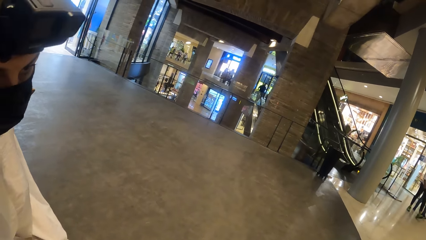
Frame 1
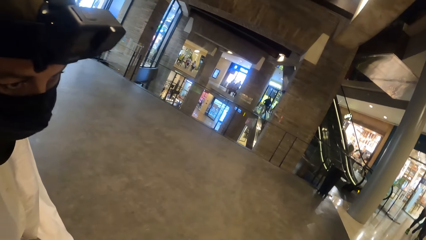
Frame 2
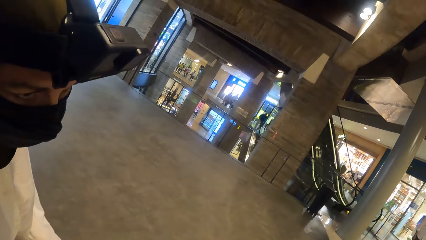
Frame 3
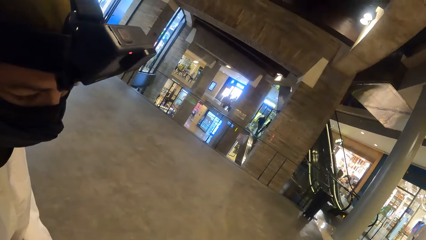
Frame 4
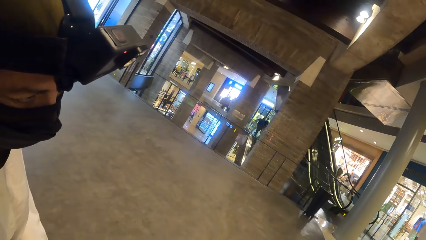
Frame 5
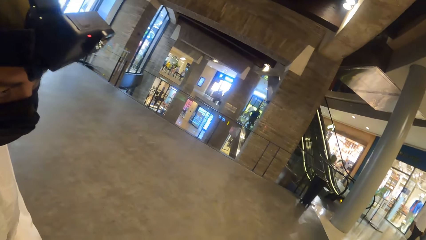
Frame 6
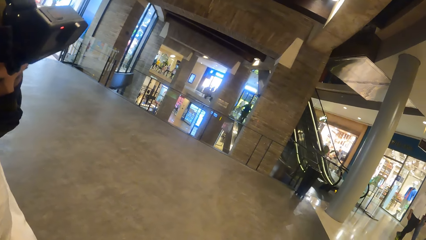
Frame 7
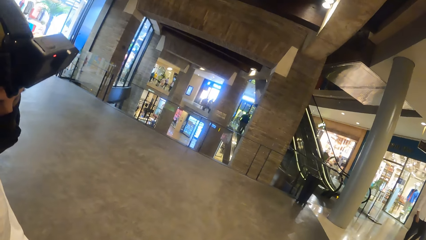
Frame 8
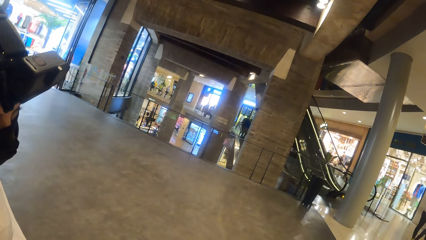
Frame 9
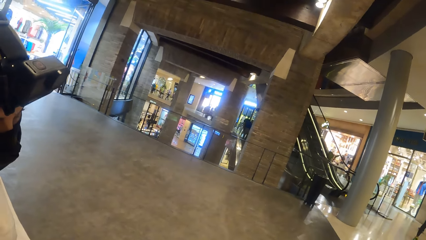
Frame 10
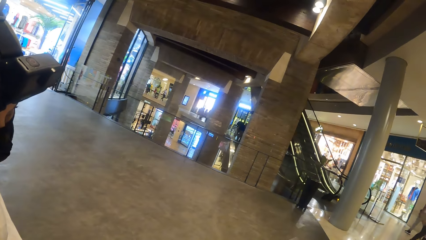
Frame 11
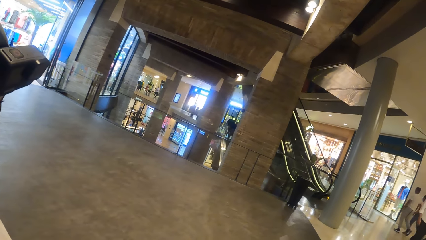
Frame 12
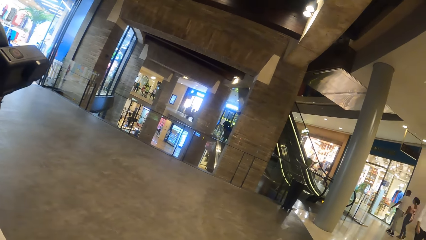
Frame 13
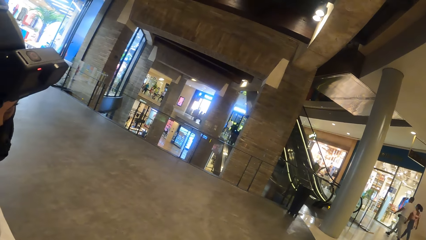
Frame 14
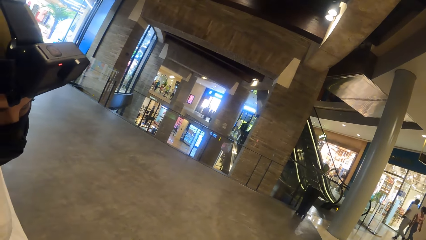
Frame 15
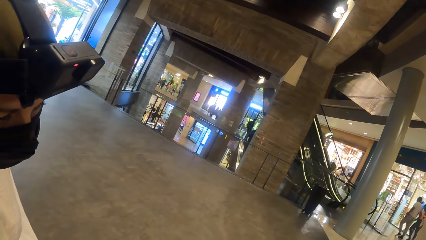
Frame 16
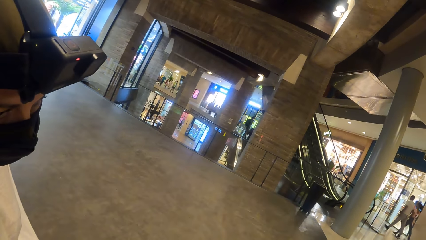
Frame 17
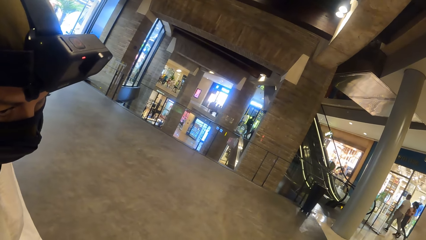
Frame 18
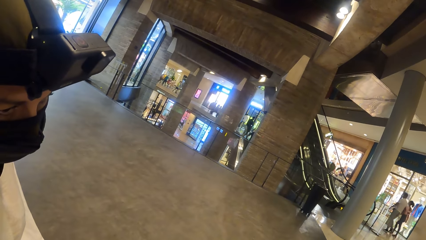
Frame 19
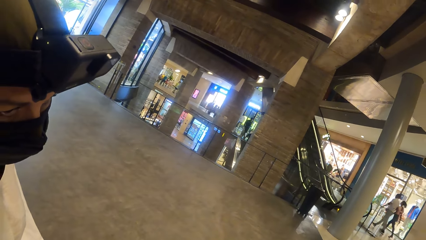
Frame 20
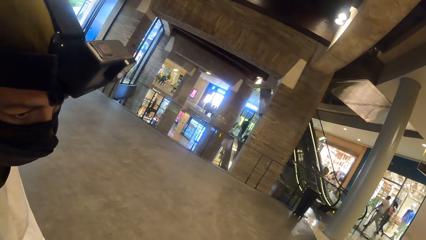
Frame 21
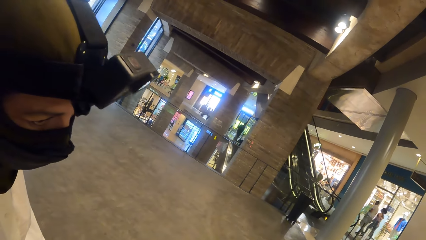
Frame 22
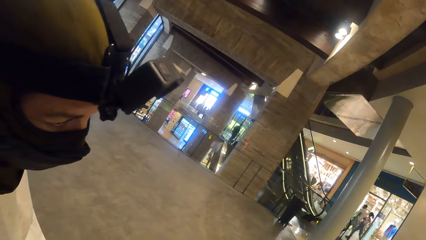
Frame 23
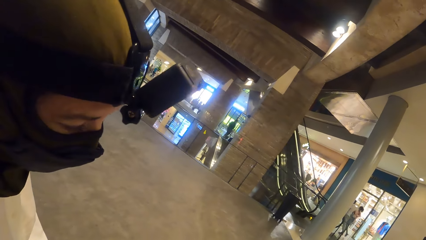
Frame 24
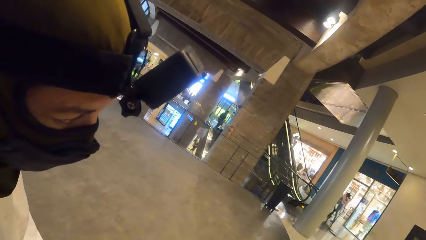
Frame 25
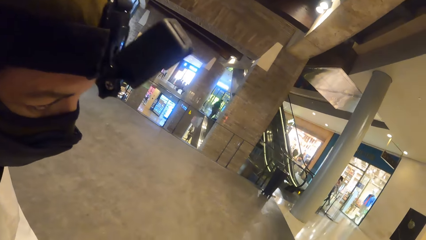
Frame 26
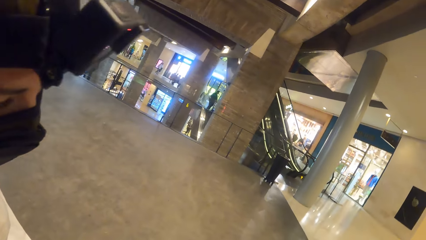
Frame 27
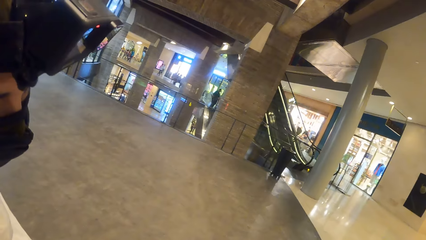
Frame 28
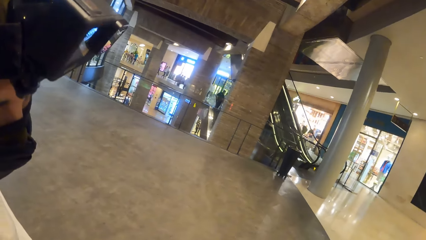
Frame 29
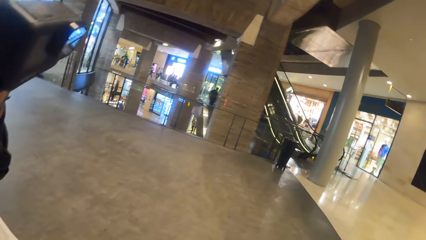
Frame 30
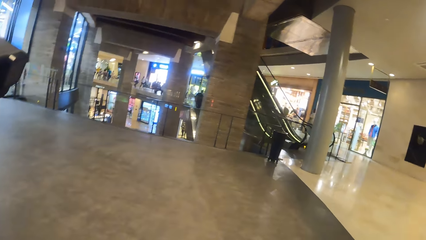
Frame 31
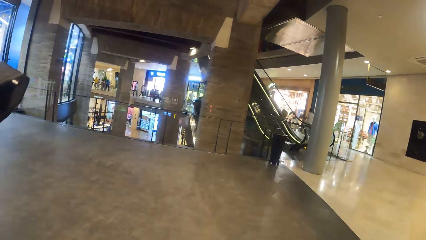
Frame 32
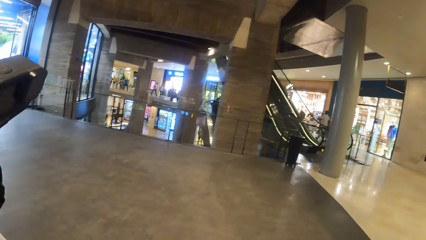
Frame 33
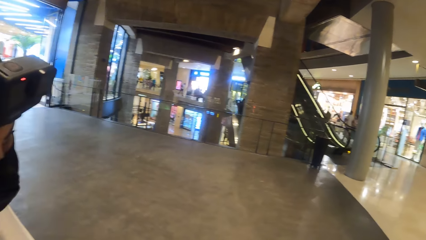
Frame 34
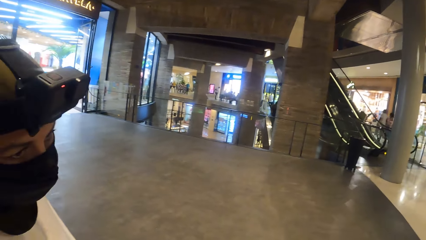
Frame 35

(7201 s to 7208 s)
The woman sits on a bench in the departmental store.

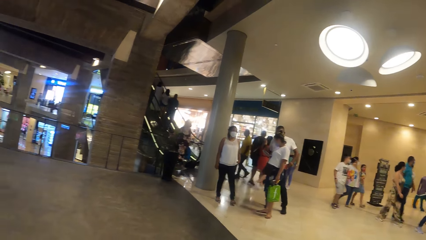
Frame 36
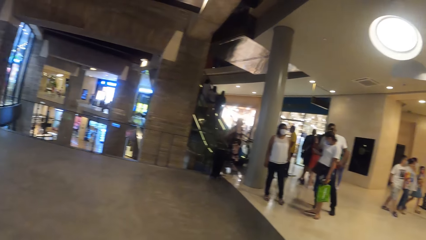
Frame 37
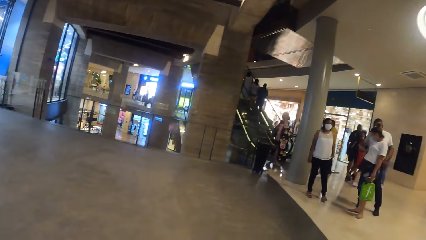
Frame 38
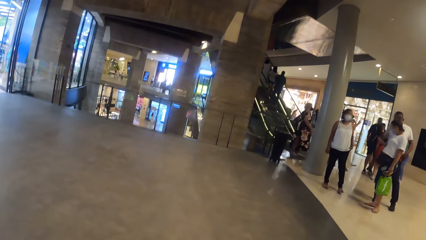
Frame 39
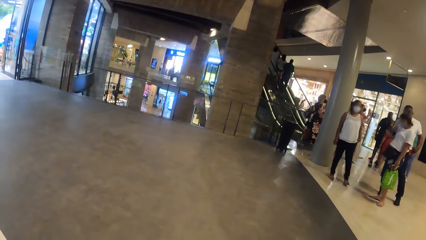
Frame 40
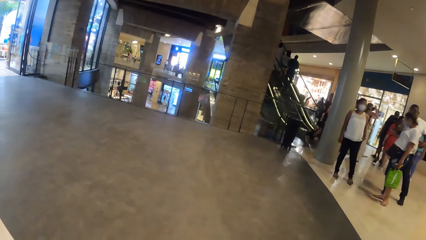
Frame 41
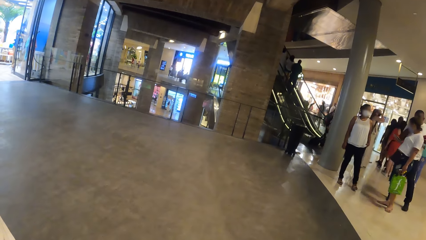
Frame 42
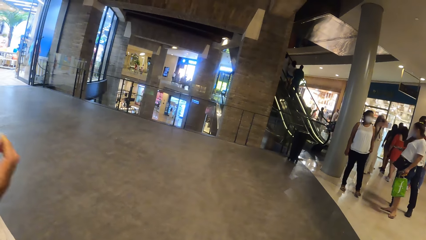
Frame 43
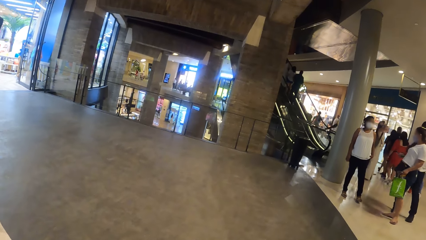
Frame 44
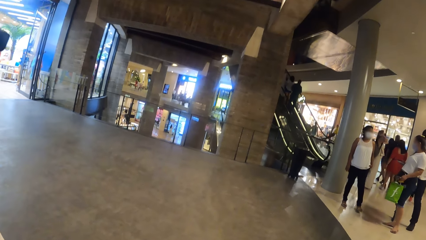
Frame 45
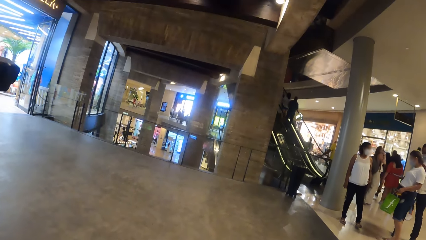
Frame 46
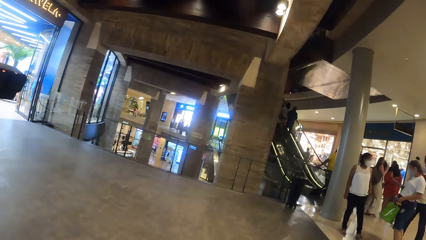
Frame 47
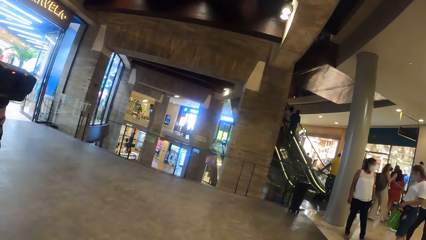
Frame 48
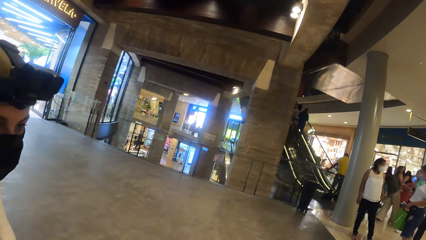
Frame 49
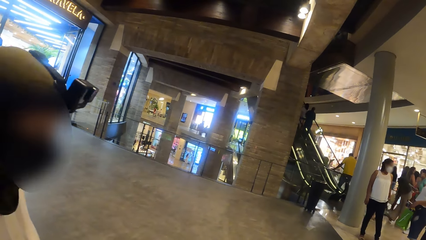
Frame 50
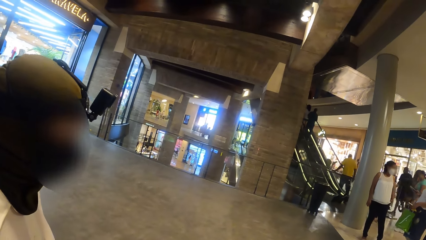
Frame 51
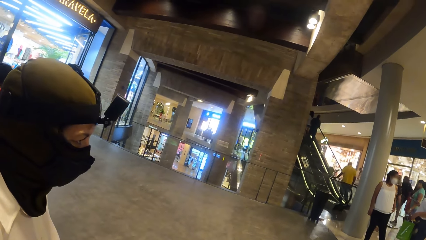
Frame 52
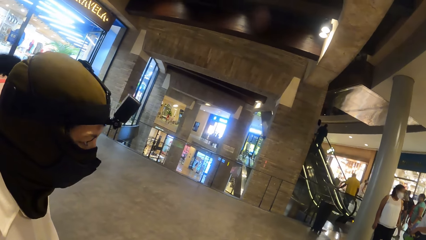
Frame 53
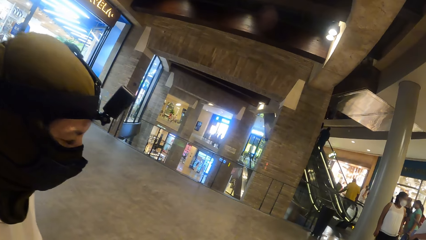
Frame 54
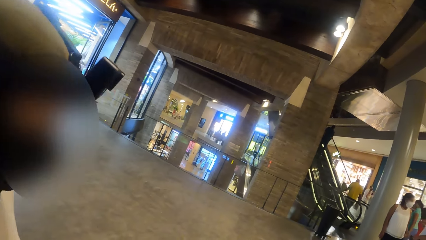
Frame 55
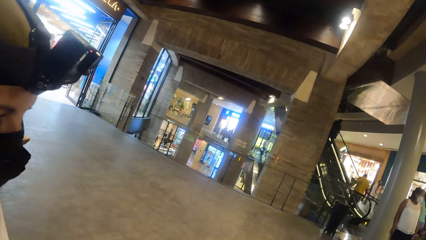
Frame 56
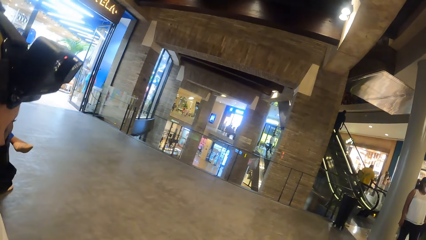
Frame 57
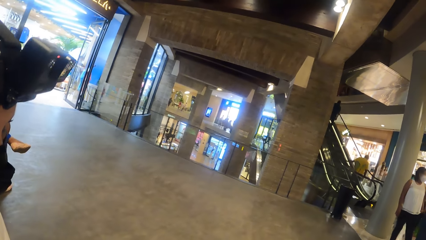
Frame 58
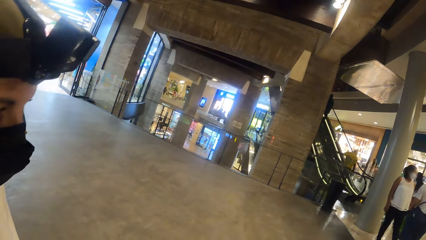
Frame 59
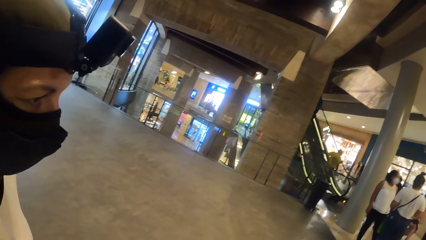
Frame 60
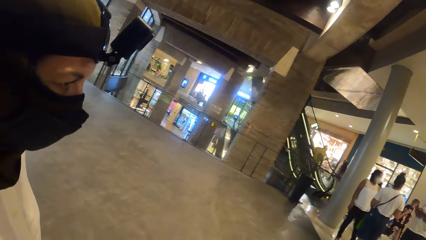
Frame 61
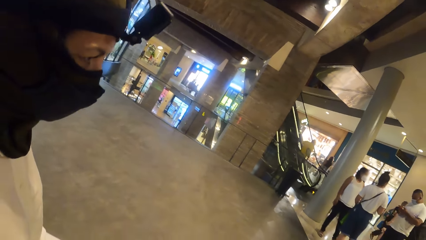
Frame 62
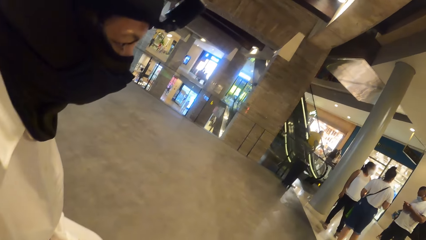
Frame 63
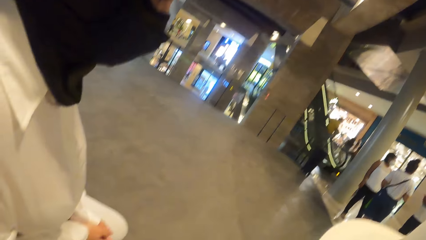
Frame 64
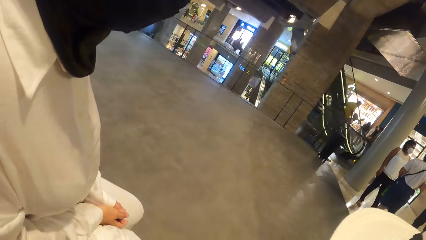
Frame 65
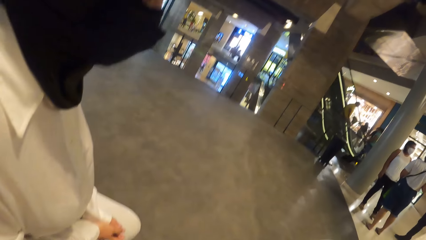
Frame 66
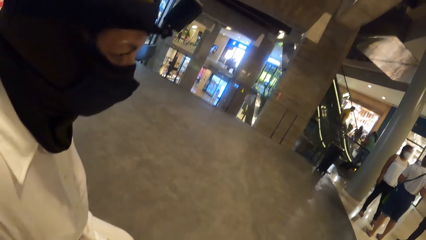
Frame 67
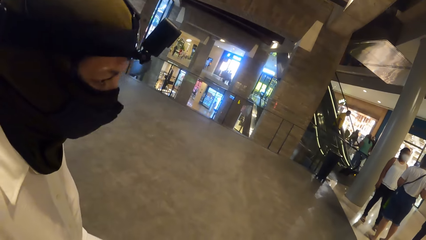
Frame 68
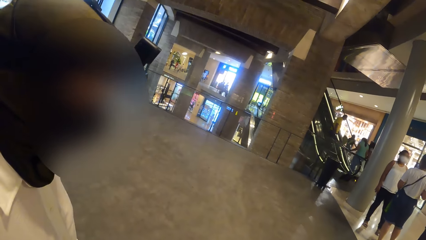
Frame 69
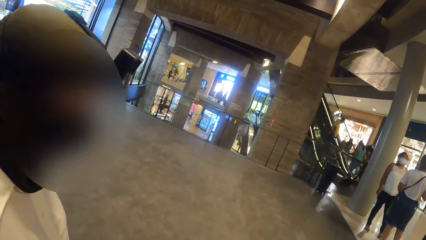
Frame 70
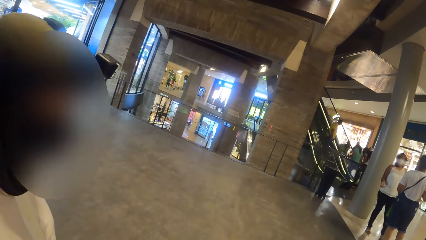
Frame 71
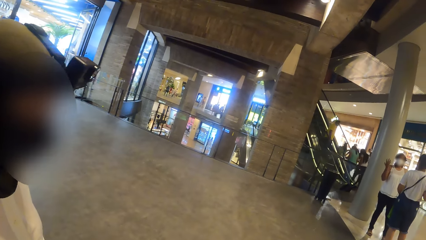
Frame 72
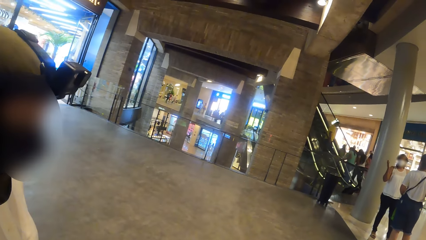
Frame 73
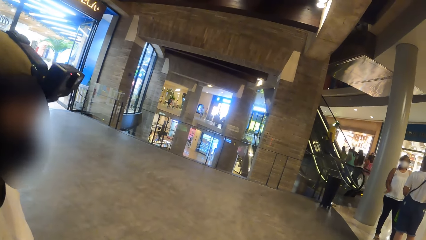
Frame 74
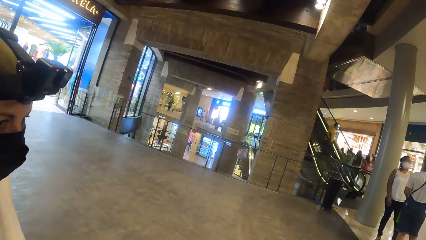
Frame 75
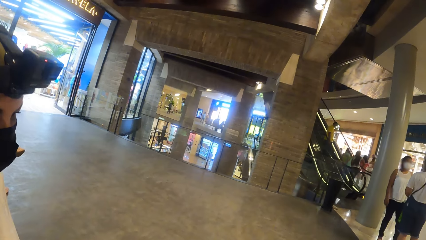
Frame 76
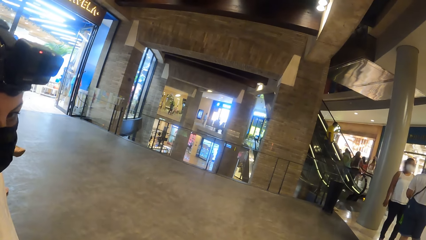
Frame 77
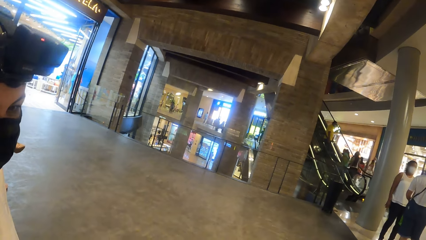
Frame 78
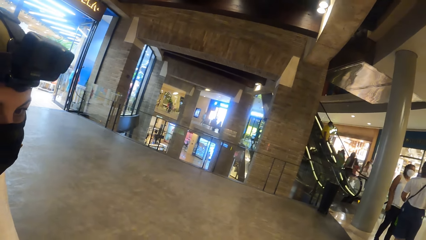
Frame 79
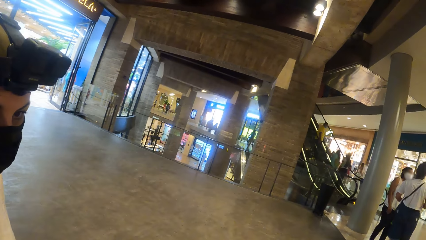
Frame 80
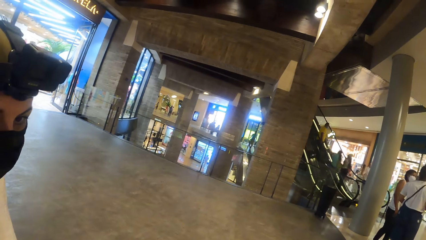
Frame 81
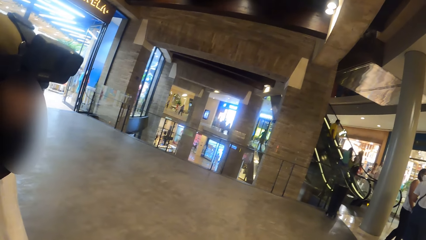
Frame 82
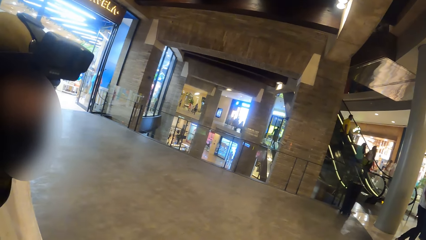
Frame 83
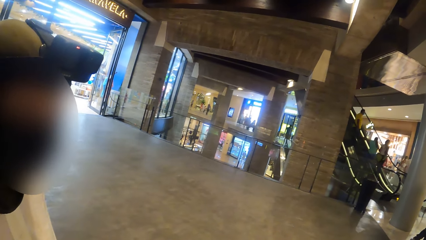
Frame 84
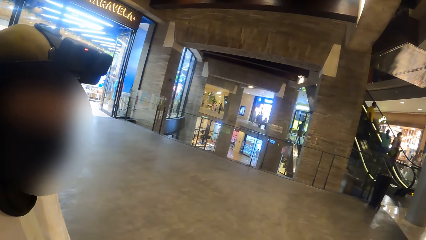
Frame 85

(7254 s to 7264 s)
The person drops a hand. The camera wearer looks around.
